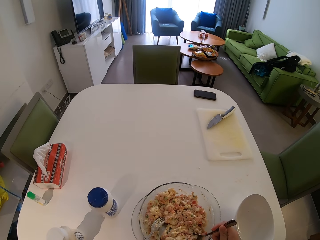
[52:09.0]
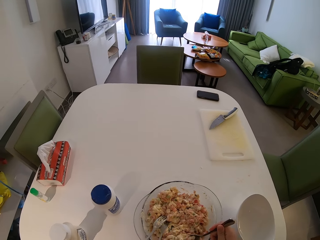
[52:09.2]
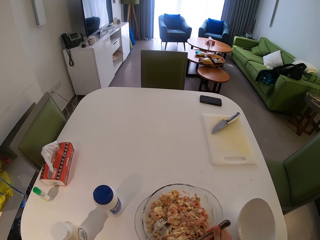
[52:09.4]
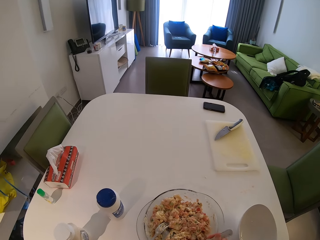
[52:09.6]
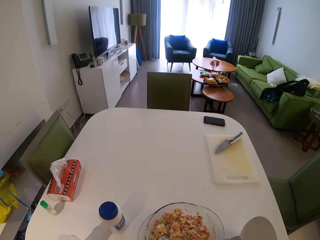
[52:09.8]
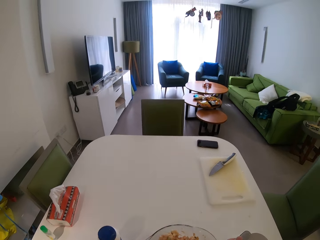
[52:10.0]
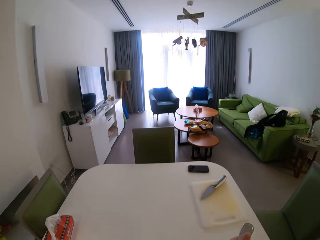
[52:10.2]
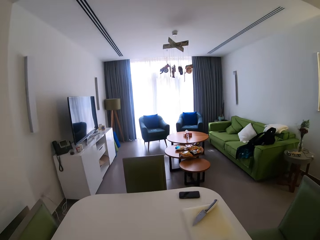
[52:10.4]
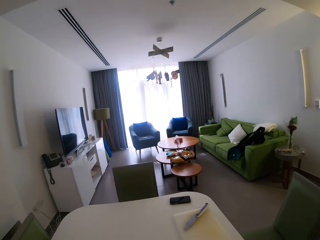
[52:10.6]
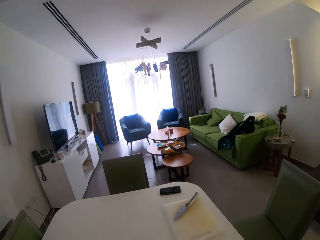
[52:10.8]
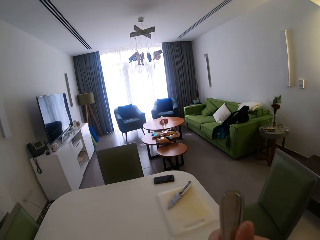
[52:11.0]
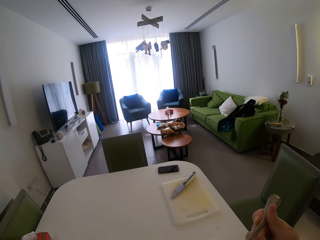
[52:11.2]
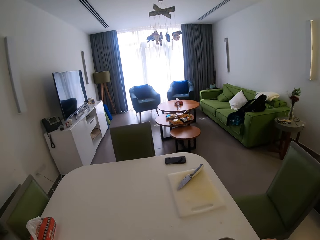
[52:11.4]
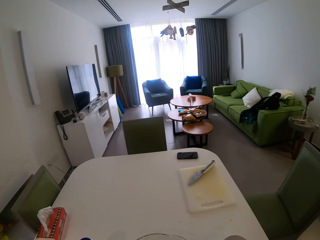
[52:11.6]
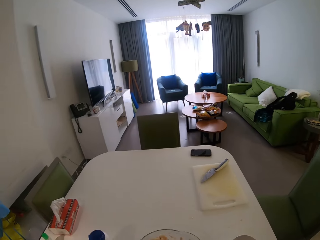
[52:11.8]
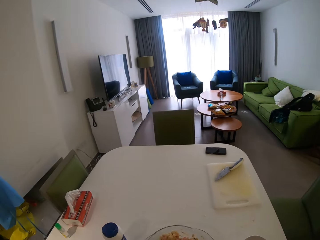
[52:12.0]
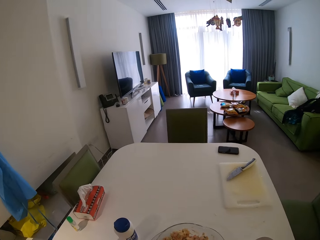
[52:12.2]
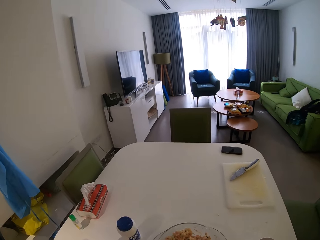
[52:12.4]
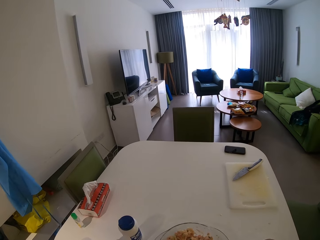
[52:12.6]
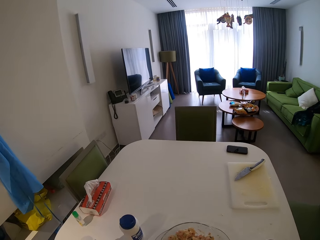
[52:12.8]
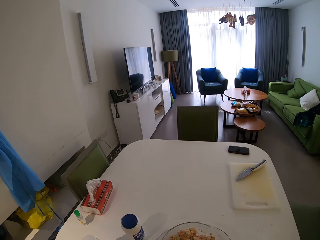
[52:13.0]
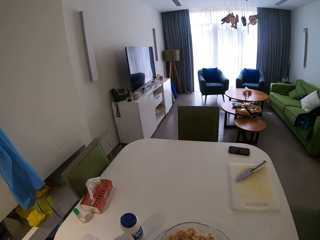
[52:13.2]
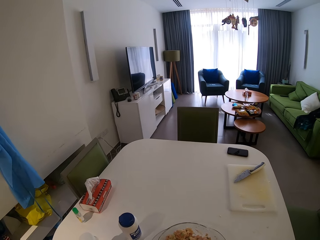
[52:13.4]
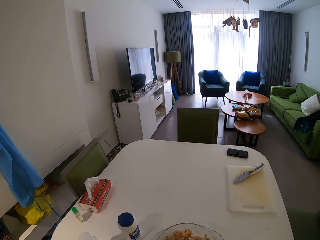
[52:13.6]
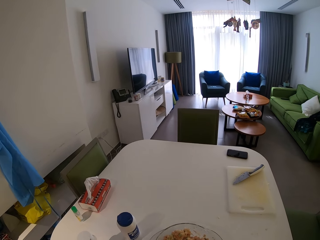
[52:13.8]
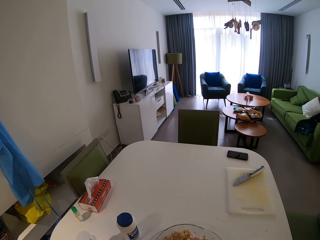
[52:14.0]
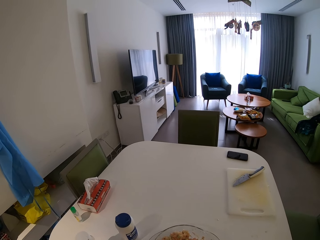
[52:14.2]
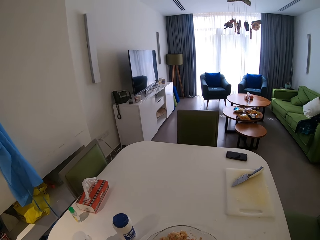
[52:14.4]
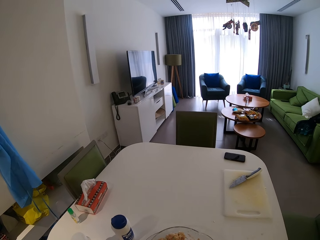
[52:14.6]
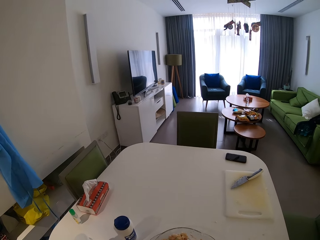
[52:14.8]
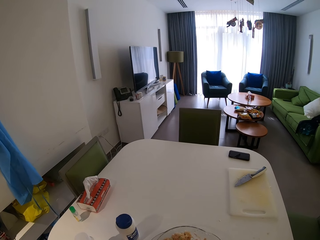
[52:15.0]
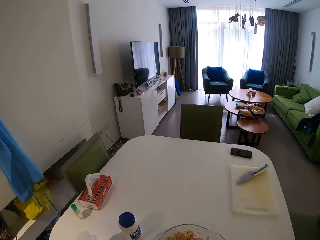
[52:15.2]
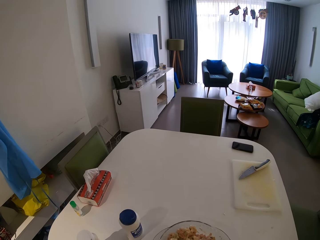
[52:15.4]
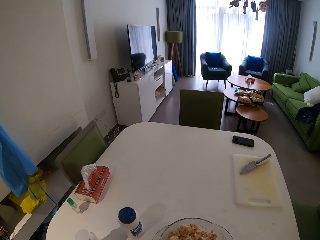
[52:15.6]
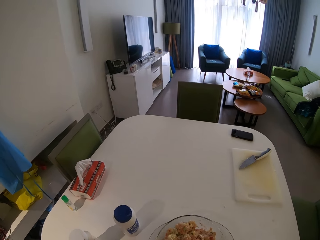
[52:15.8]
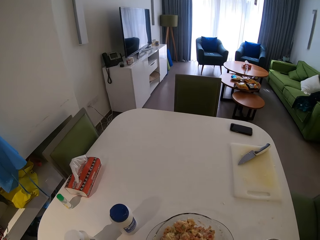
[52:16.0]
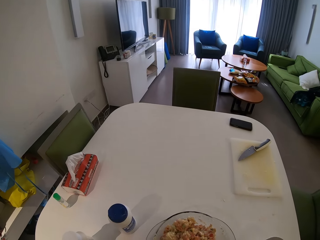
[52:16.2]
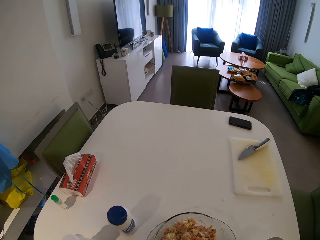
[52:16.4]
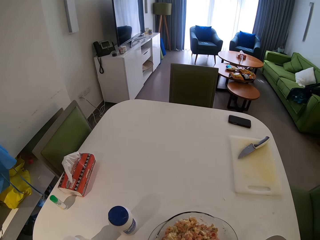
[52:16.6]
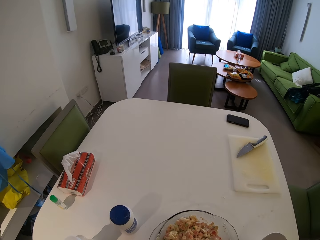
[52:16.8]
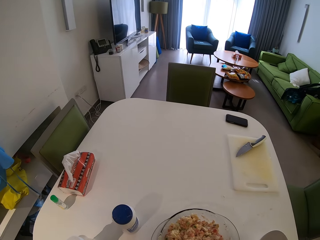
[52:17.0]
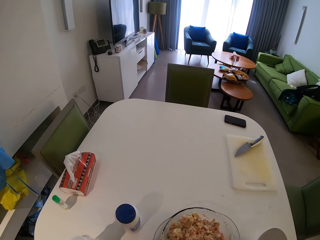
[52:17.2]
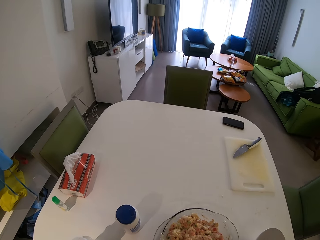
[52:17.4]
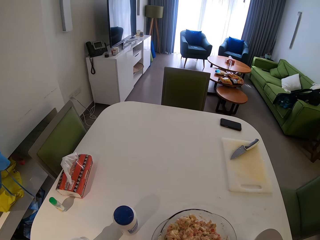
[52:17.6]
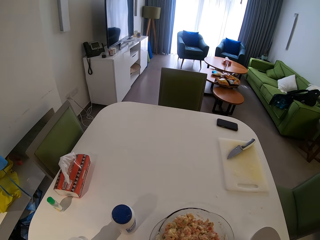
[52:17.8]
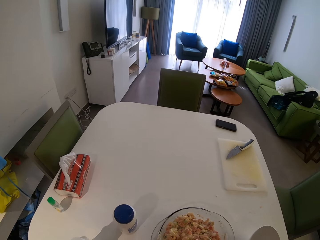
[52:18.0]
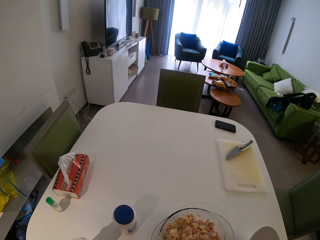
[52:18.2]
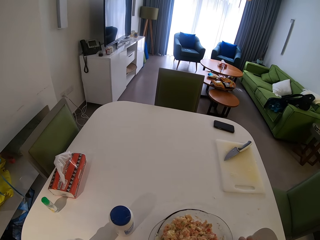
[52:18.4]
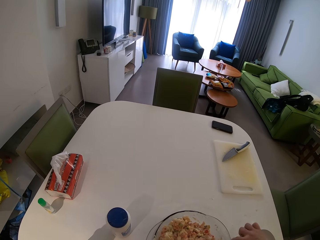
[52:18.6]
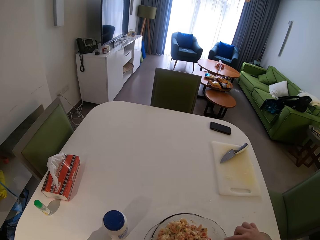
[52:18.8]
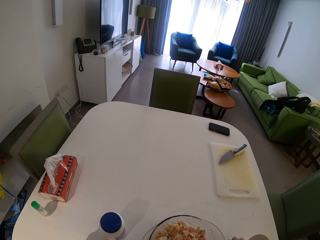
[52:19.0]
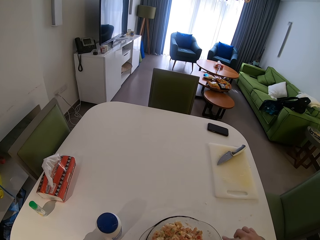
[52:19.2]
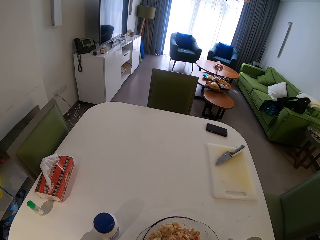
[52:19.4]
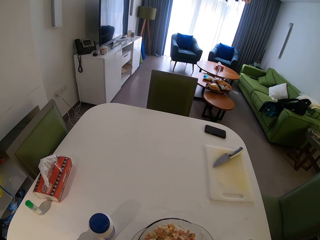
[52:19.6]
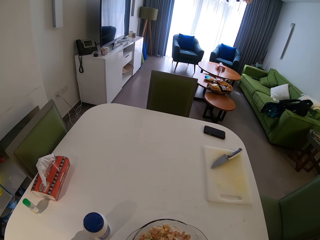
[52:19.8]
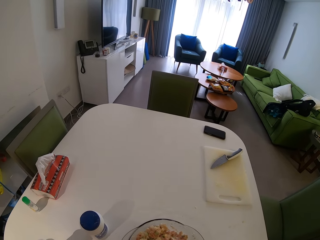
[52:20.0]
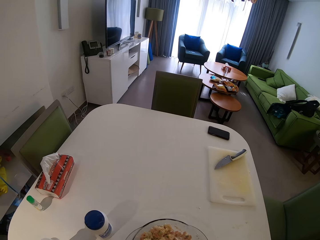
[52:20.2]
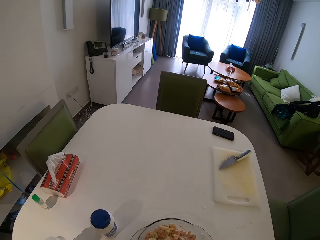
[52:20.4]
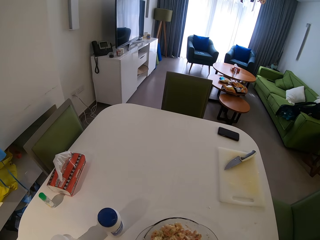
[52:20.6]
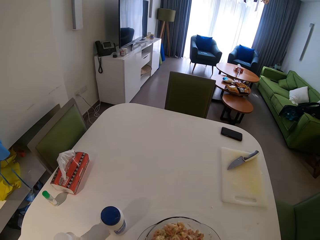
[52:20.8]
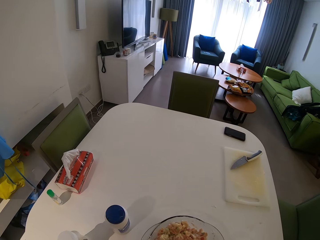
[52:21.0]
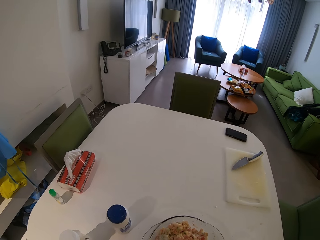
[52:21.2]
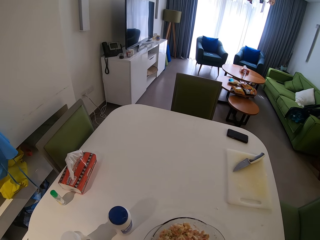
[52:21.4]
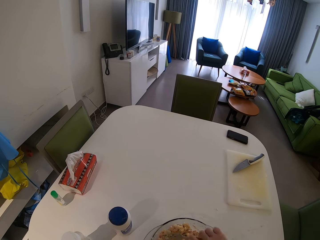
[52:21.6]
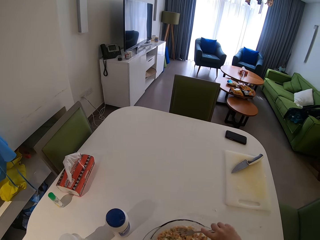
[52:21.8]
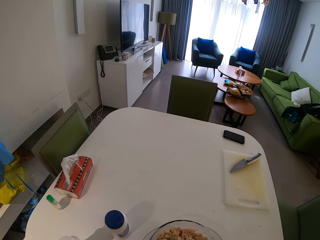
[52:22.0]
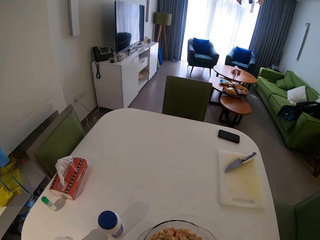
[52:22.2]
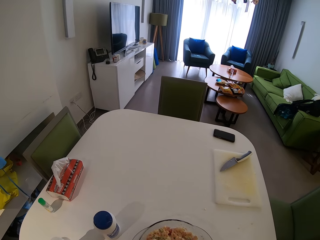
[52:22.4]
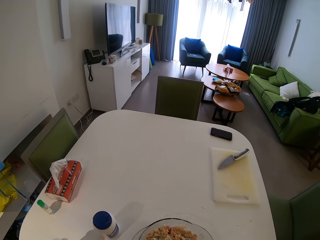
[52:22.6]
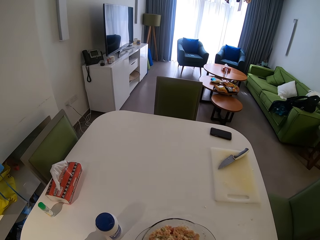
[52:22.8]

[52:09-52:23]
The camera wearer lifts the spoon. They stand in the house. They move the salad with the fork.

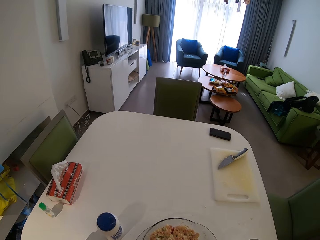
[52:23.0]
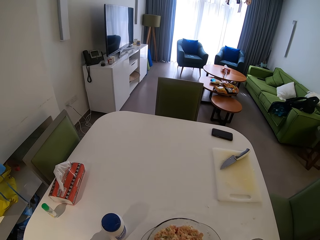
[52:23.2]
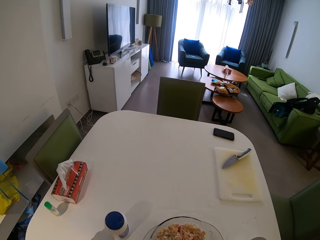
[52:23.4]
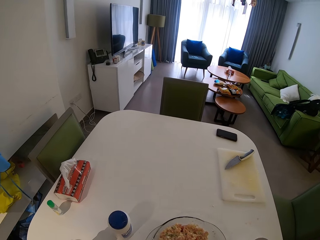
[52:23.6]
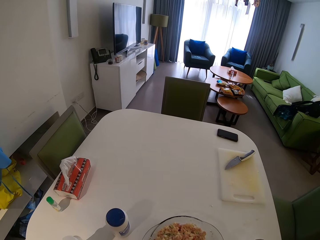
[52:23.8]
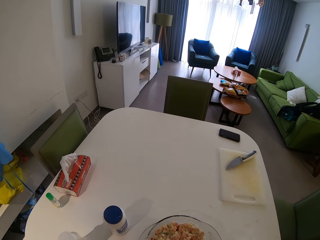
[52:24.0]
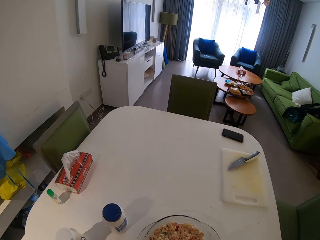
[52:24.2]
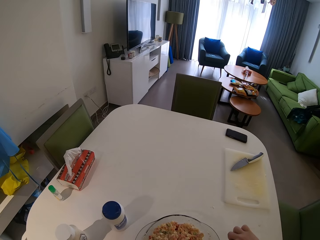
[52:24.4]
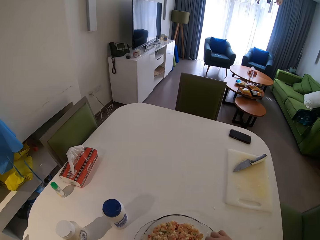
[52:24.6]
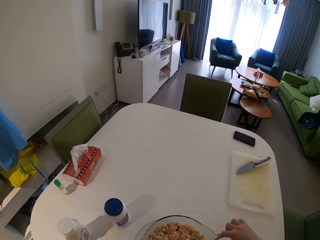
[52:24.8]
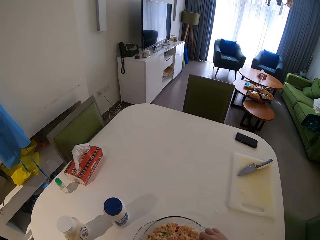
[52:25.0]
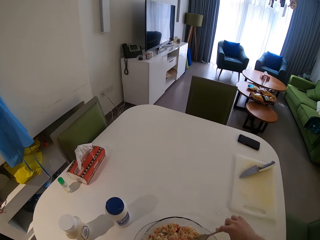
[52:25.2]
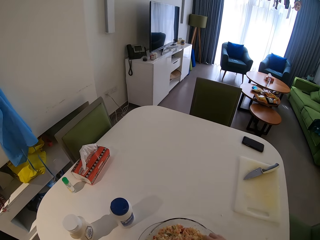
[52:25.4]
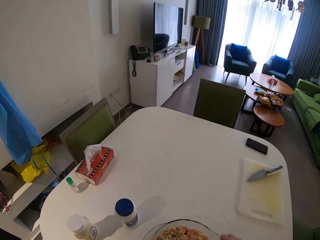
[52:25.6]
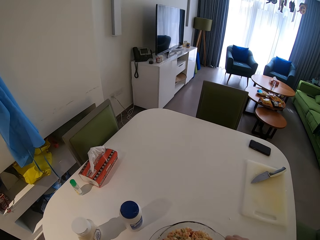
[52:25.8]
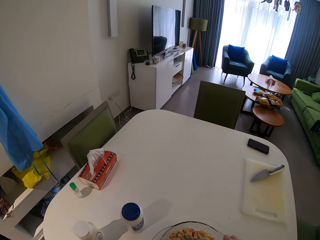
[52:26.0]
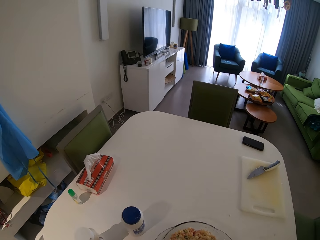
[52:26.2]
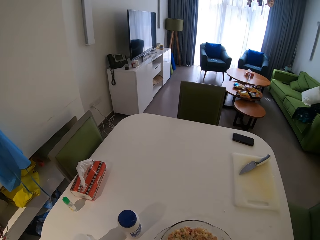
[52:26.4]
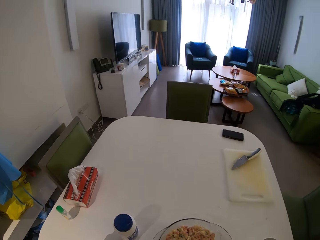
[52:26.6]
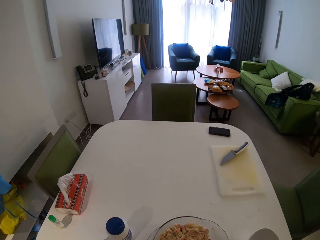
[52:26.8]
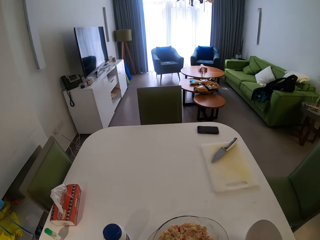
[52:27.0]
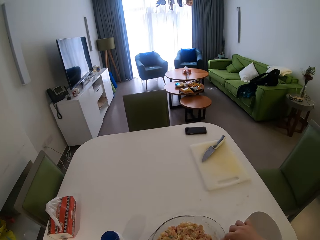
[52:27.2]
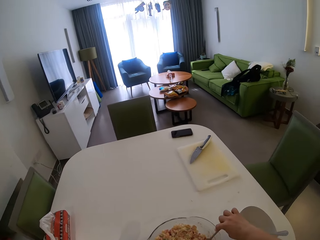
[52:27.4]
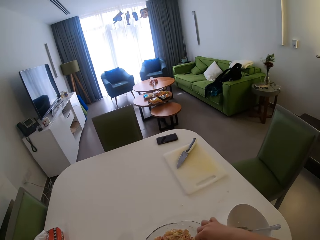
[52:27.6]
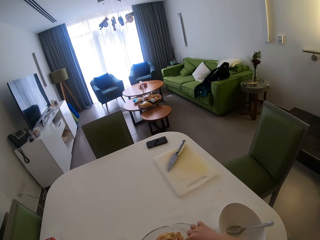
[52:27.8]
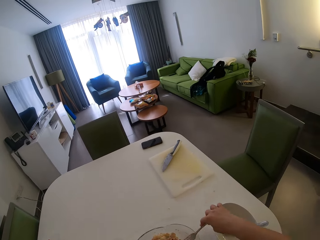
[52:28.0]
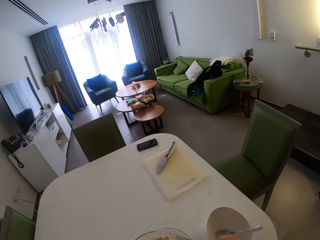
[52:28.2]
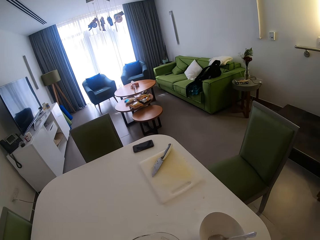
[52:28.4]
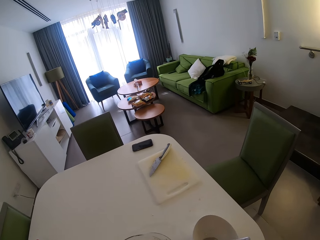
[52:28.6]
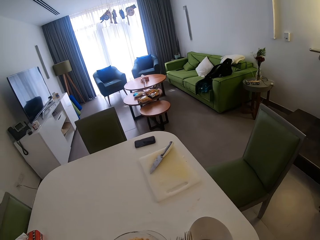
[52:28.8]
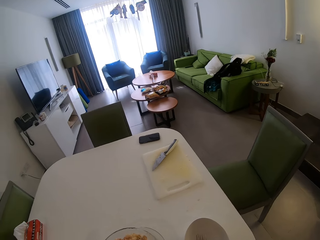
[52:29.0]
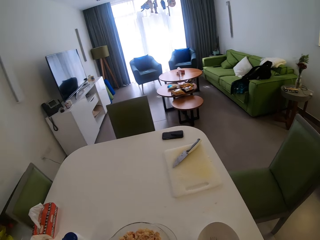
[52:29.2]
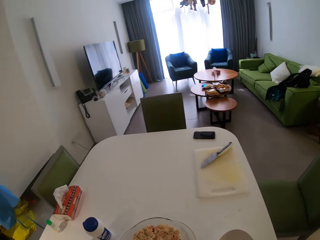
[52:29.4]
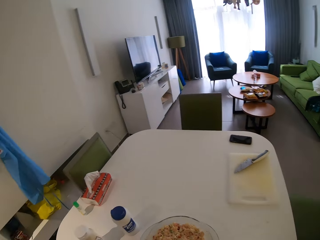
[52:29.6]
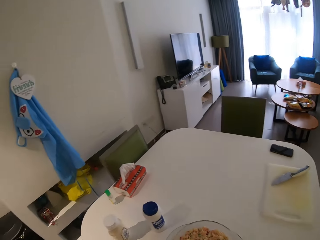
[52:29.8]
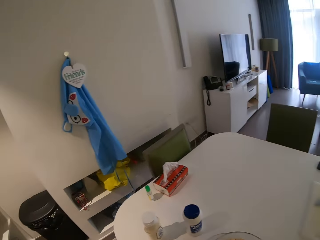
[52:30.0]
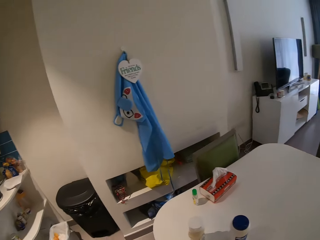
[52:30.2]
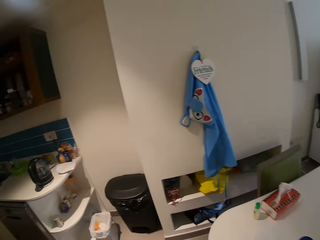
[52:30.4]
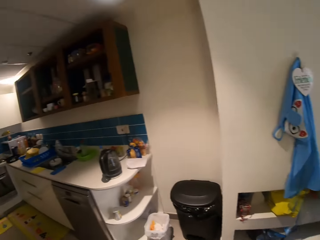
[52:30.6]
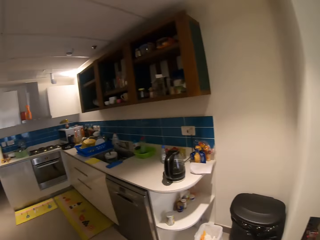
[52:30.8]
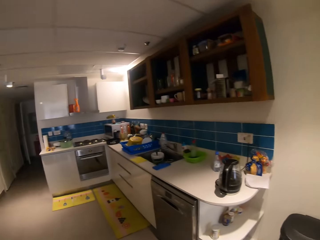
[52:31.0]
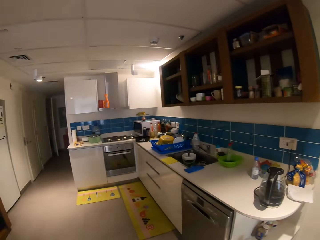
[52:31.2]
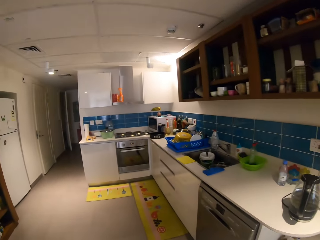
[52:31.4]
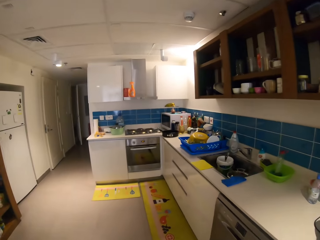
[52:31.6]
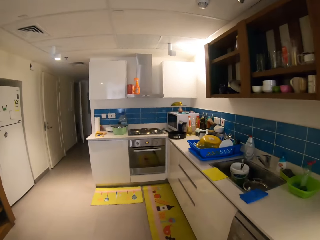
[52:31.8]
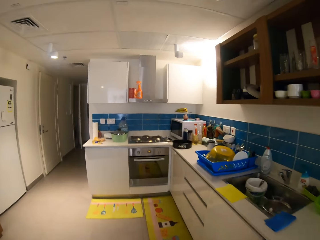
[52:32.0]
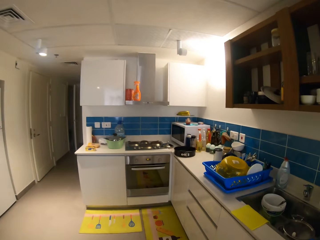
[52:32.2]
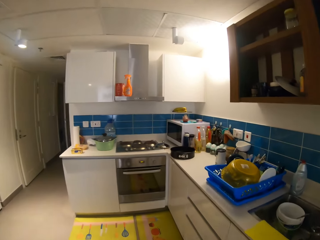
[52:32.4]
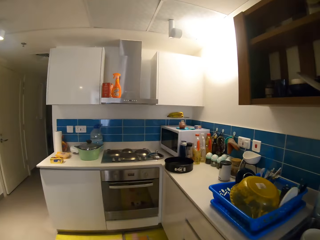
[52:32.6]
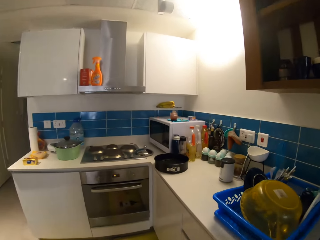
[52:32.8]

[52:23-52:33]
The camera wearer drops the spoon on the plate with her right hand. She walks around the house.
